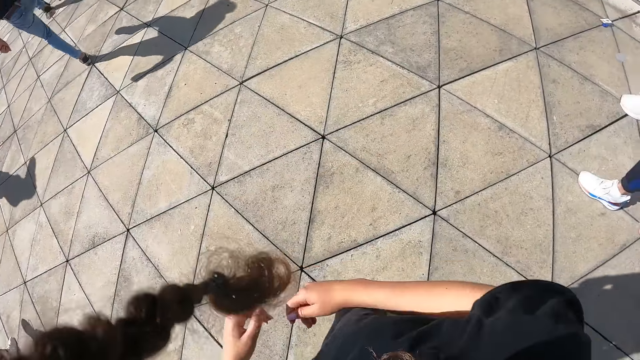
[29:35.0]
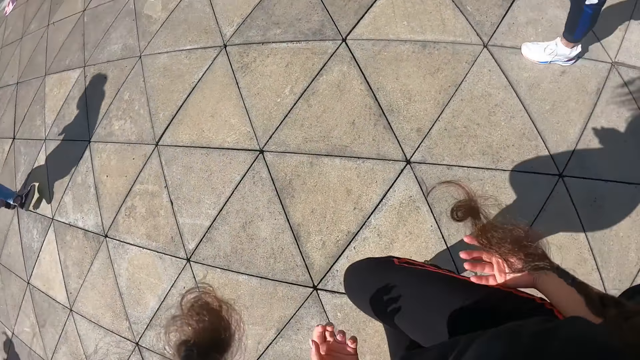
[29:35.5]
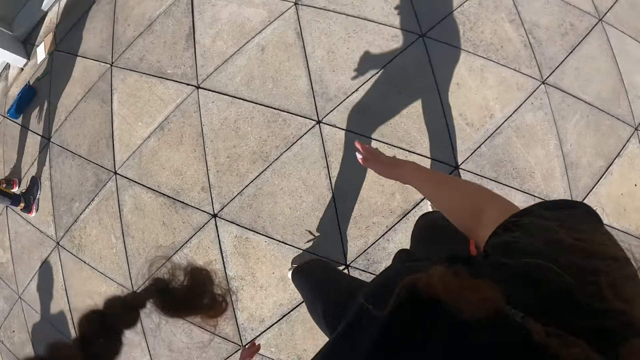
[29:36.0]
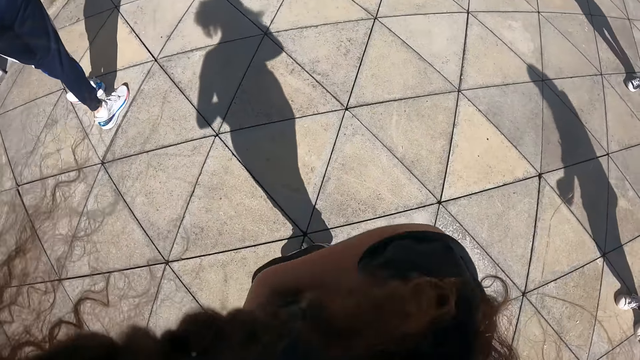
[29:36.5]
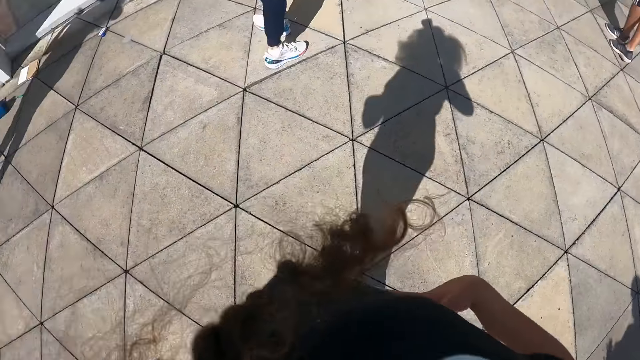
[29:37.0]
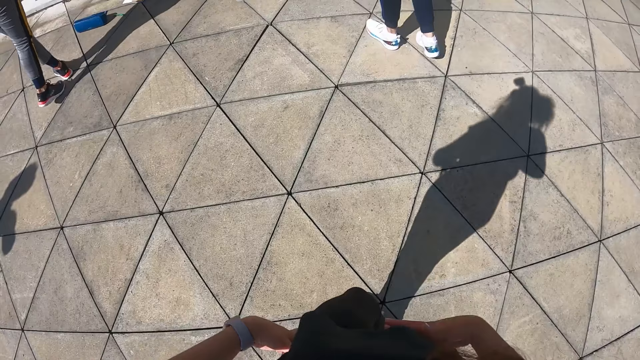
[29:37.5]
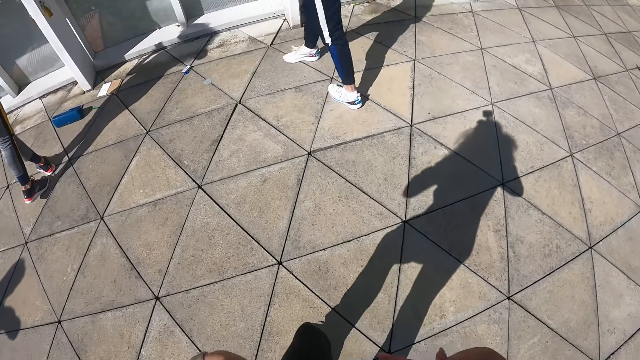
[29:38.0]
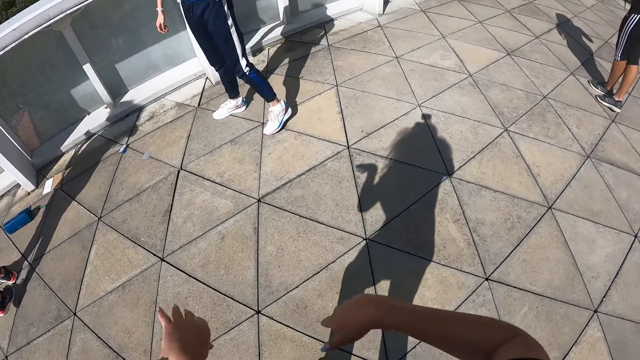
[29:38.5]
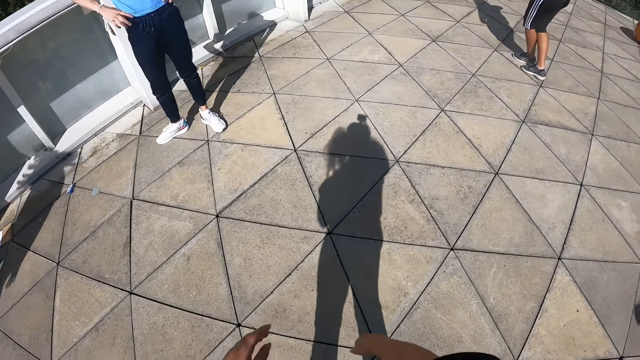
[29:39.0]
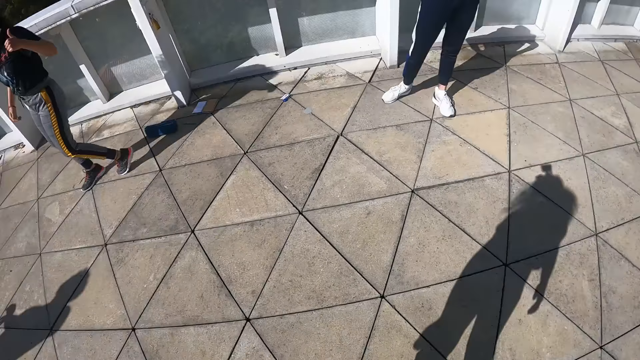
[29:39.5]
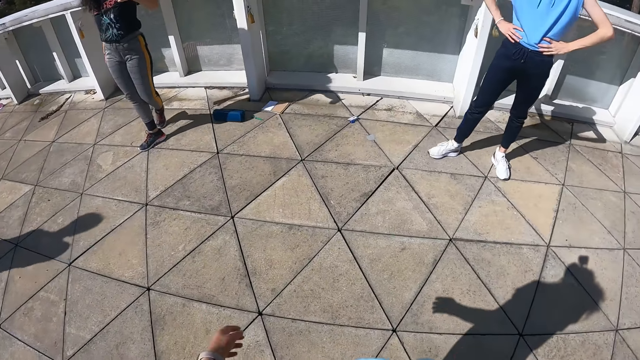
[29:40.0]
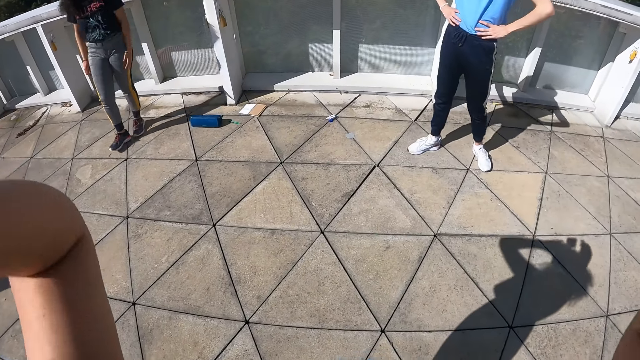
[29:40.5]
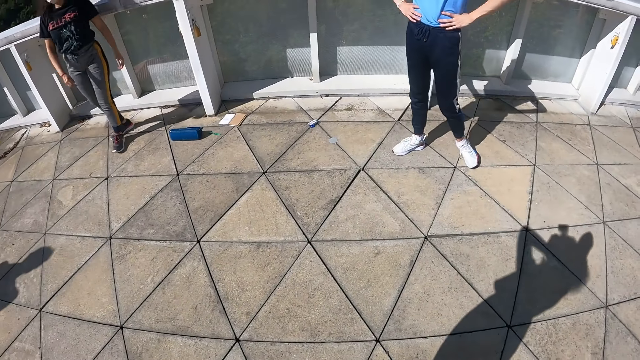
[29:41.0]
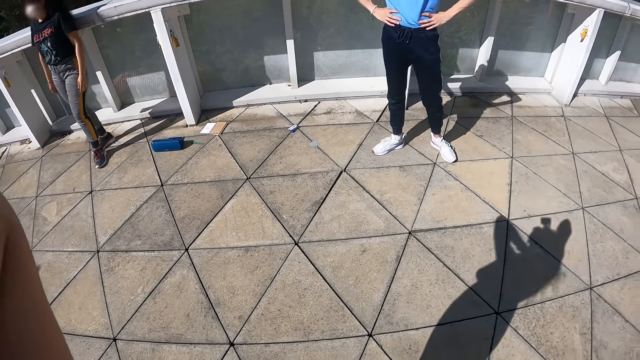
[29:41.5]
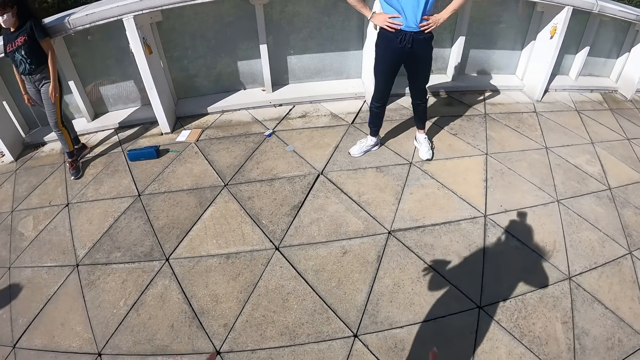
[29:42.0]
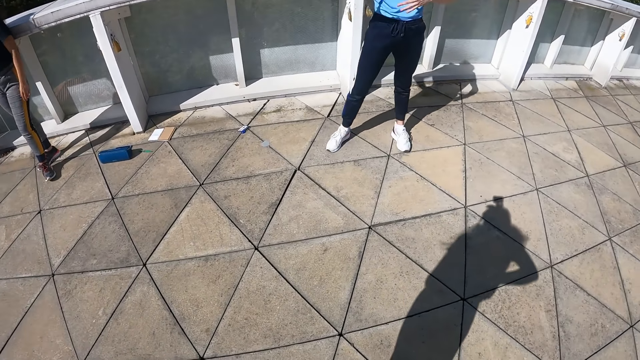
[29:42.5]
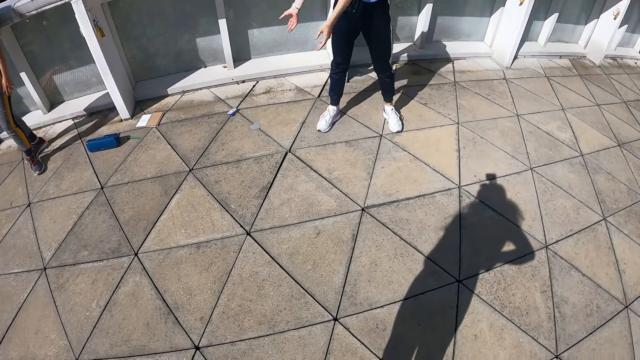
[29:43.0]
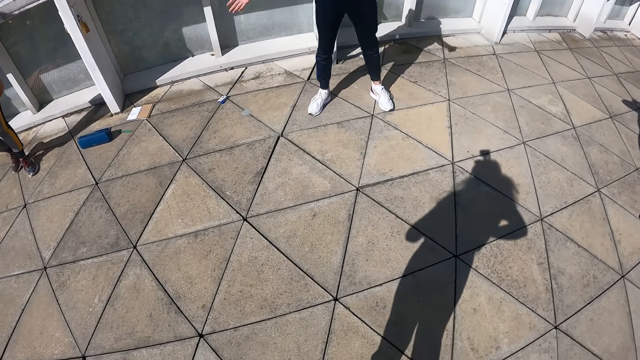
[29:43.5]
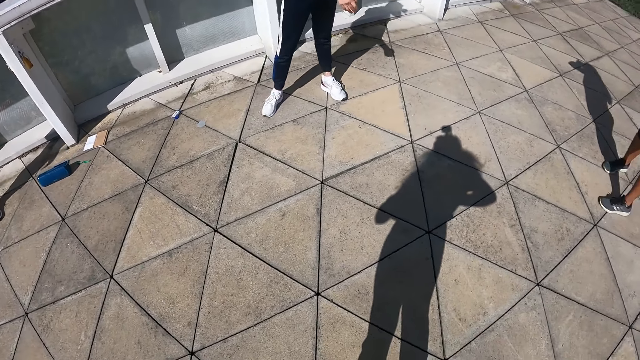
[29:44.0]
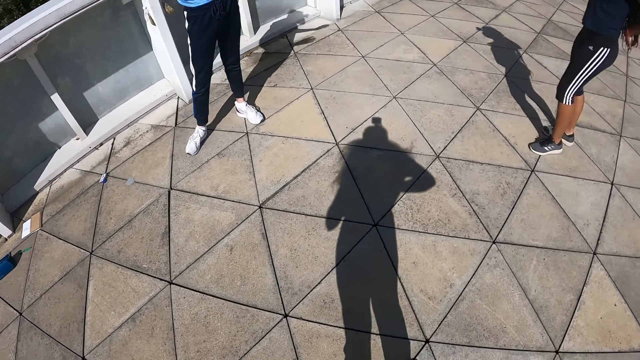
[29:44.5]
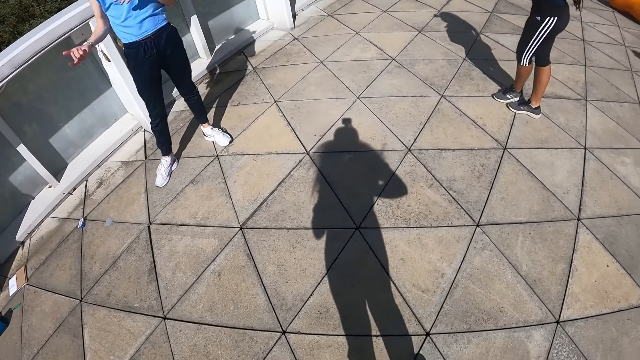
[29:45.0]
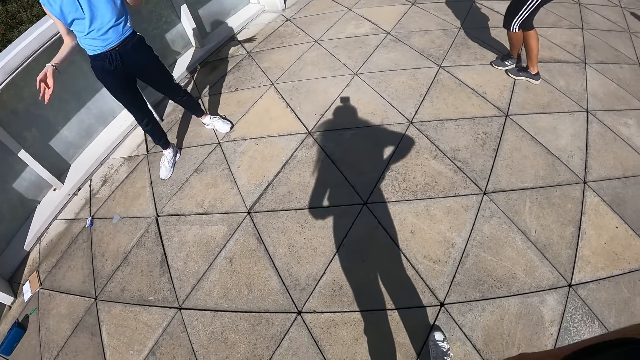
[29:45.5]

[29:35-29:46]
The camera wearer stands on the compound. She adjusts her hair with her two hands. A man moves a hand.

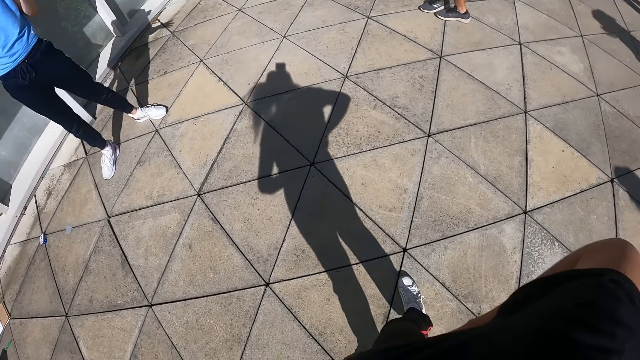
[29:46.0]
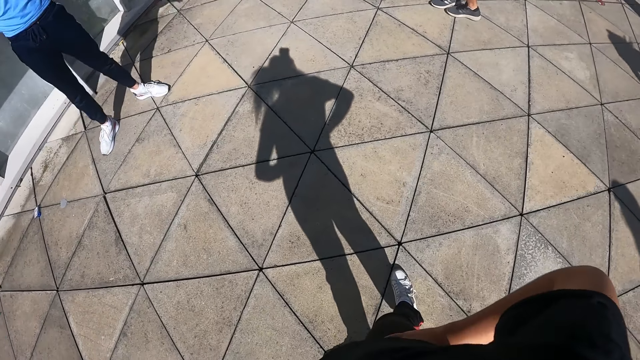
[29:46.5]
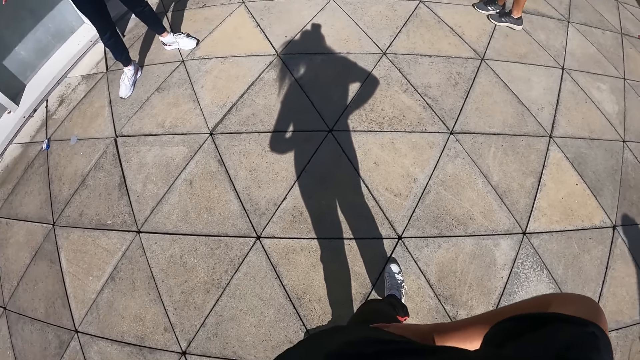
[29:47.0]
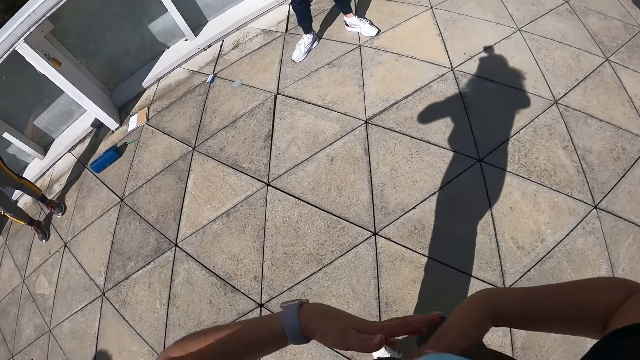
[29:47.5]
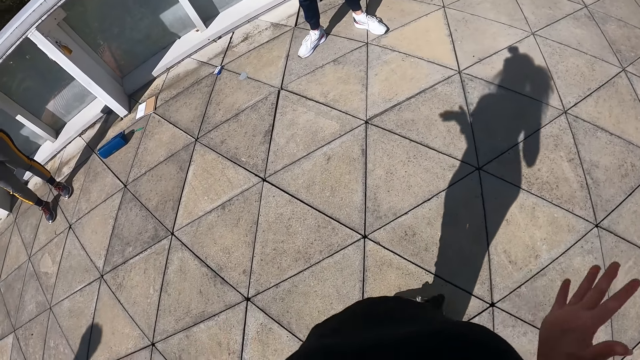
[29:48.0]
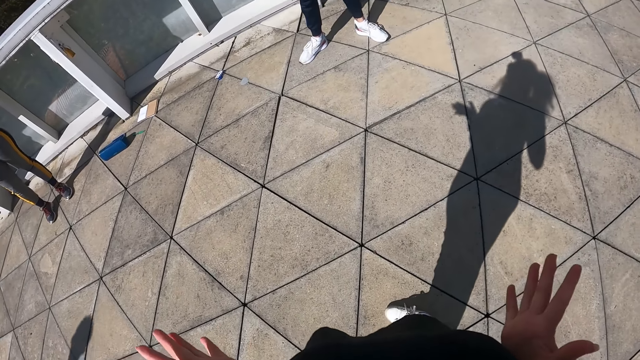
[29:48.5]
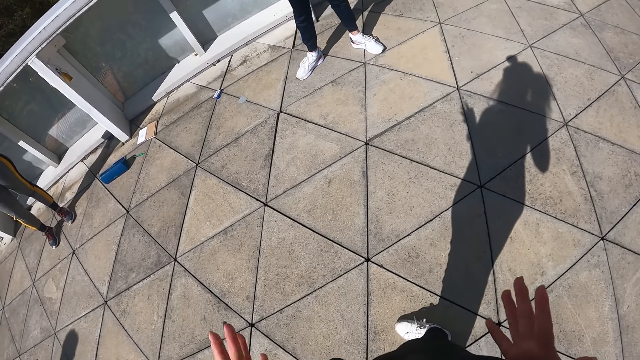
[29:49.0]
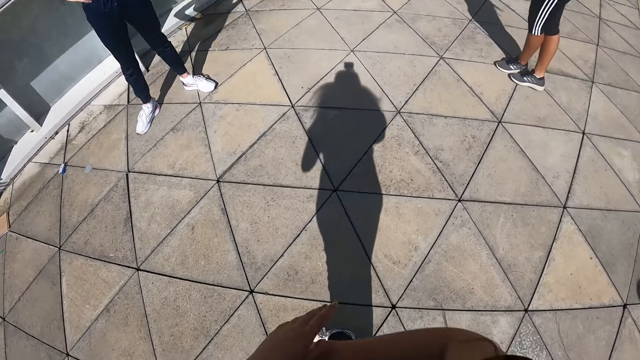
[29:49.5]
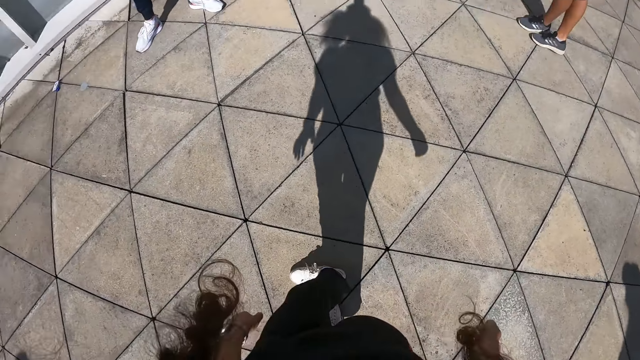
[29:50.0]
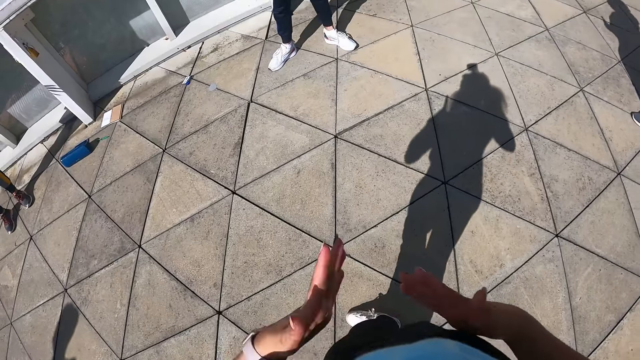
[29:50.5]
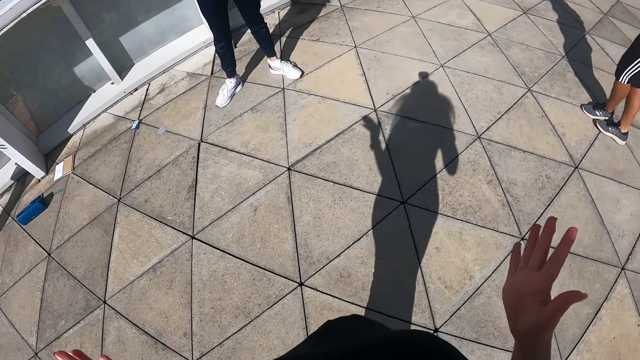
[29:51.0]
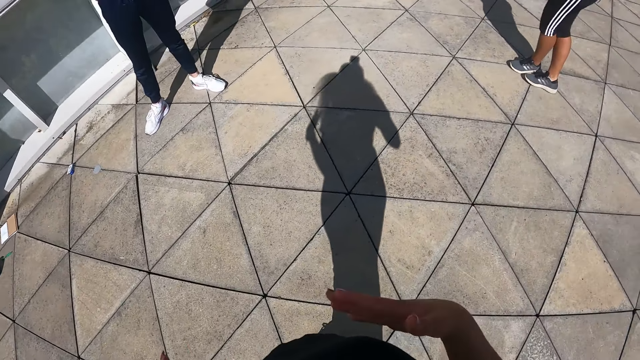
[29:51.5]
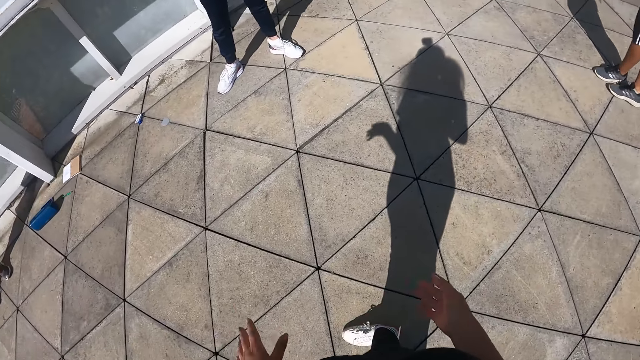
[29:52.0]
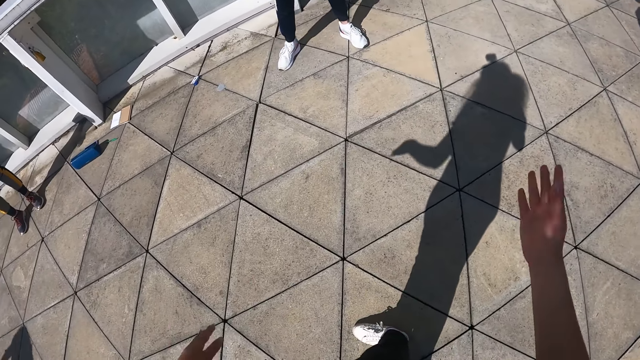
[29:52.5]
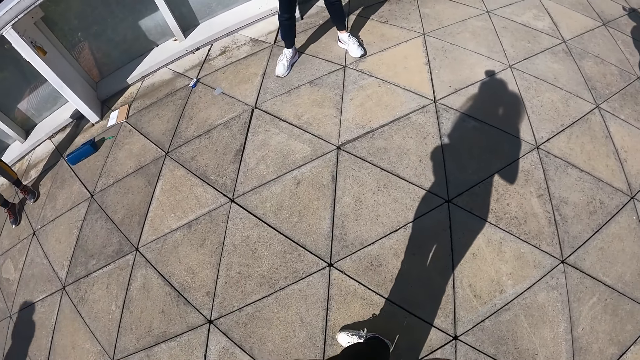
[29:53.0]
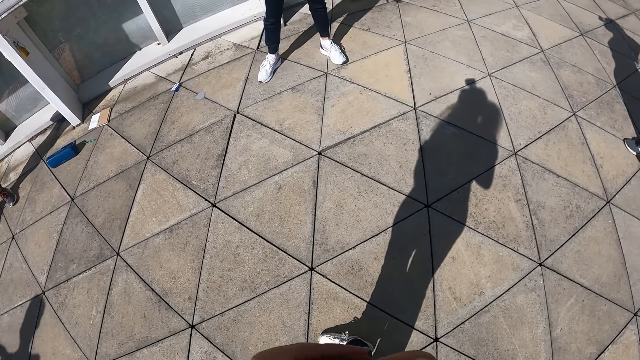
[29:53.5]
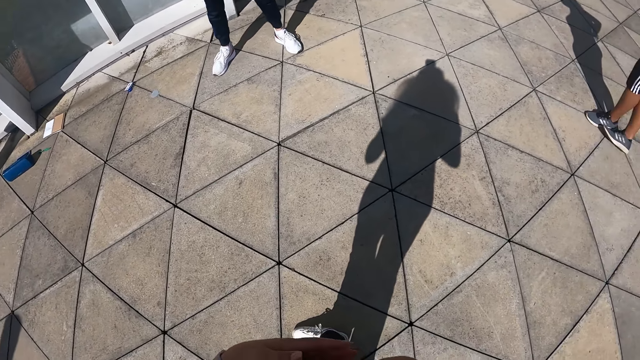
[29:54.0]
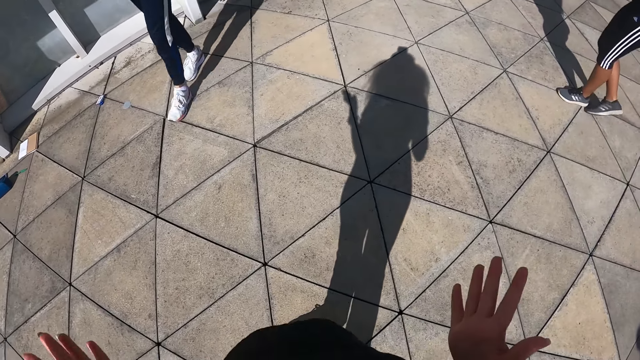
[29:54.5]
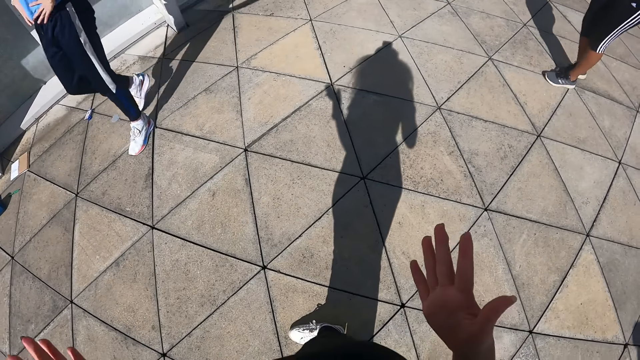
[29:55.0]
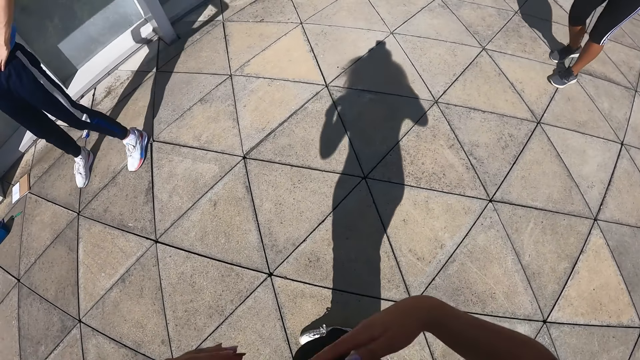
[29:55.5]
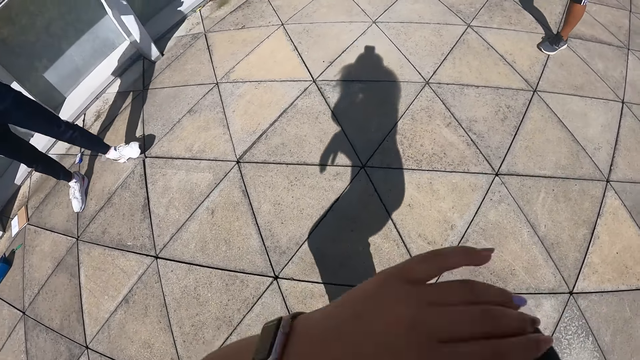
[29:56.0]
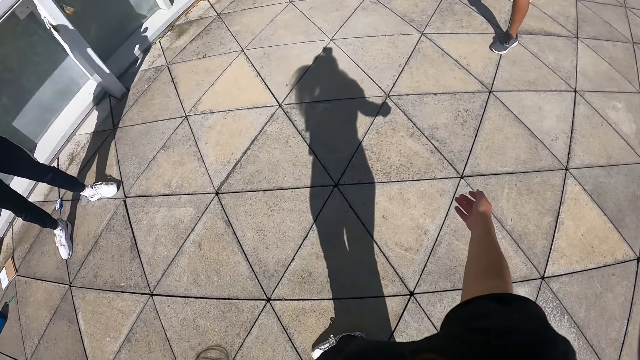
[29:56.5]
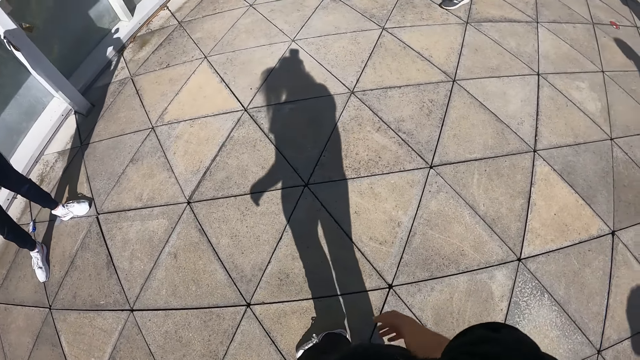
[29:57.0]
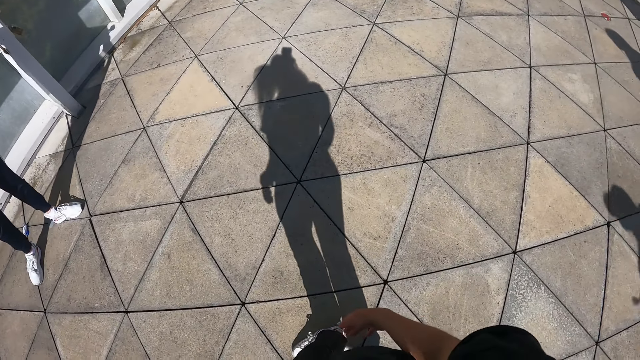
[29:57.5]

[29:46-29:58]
The camera wearer dances with the group of people. A man walks in a compound.
